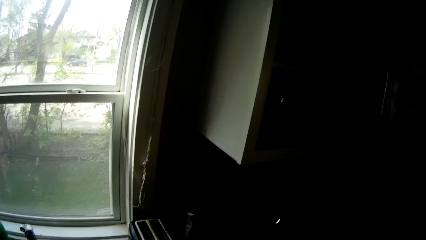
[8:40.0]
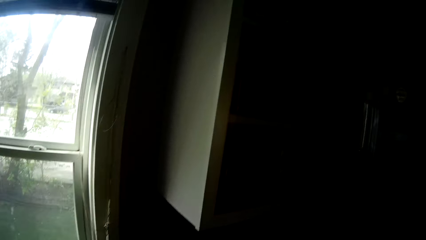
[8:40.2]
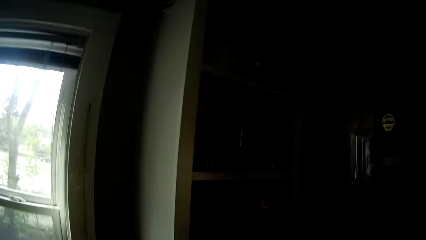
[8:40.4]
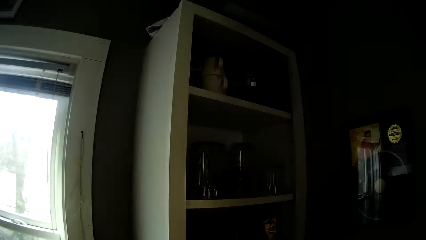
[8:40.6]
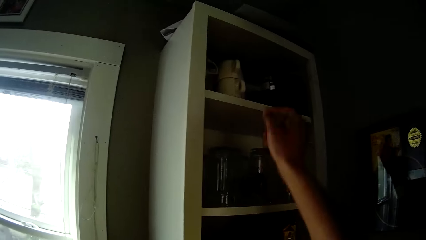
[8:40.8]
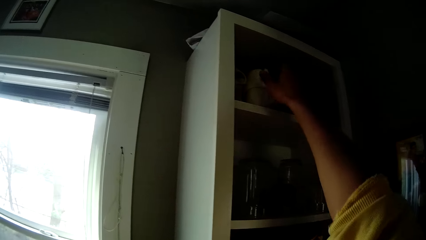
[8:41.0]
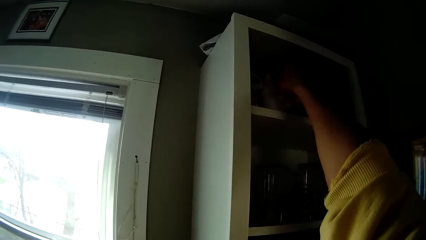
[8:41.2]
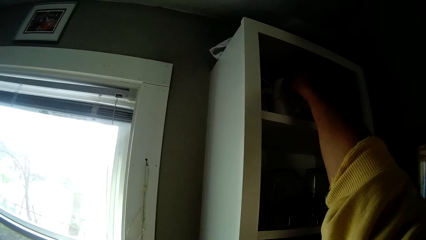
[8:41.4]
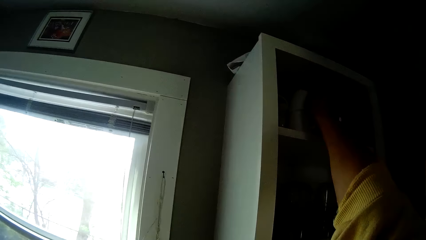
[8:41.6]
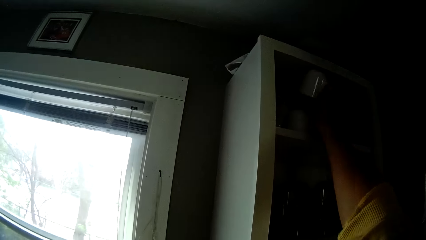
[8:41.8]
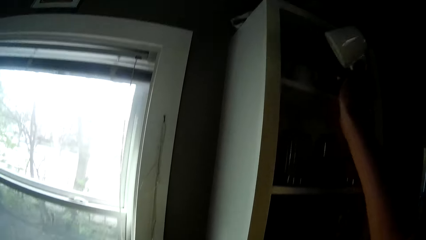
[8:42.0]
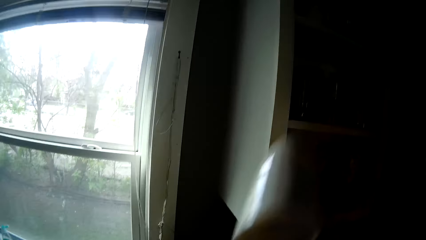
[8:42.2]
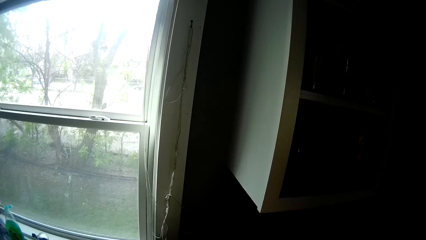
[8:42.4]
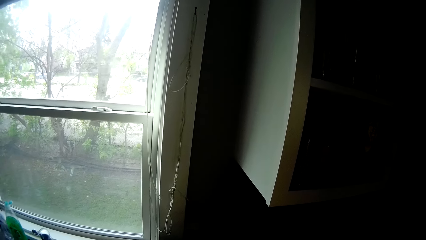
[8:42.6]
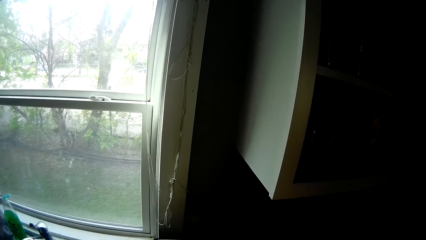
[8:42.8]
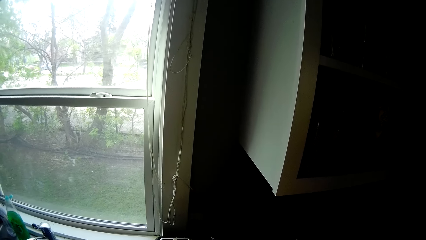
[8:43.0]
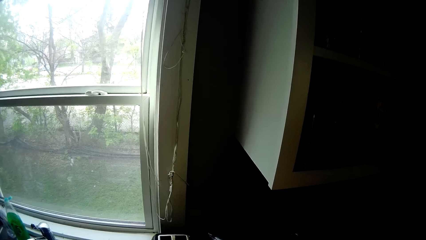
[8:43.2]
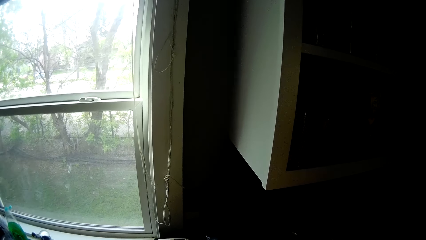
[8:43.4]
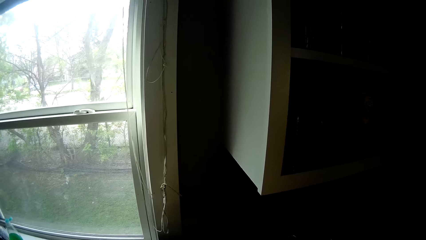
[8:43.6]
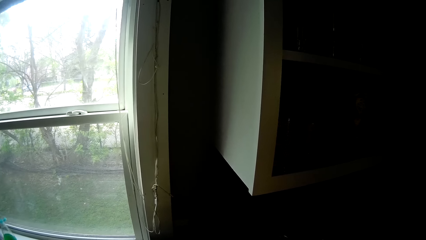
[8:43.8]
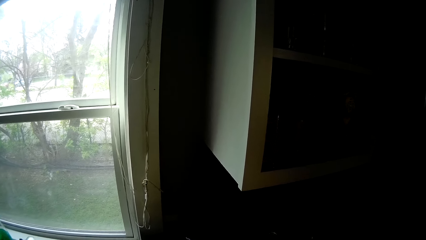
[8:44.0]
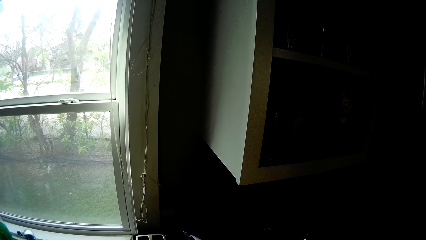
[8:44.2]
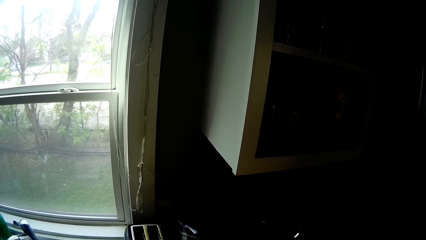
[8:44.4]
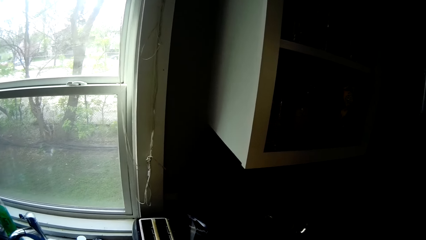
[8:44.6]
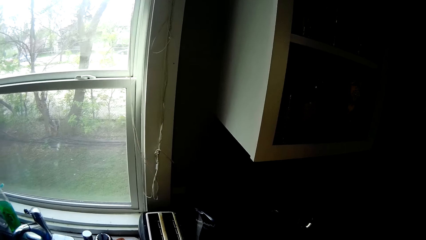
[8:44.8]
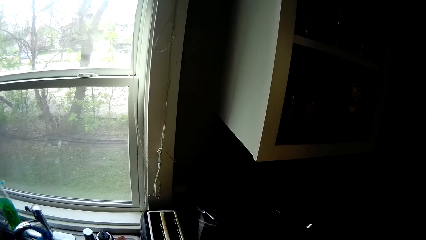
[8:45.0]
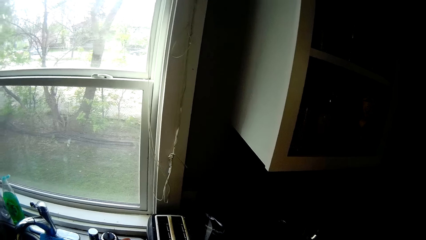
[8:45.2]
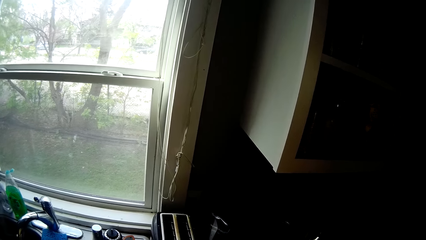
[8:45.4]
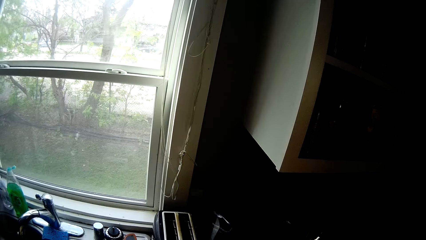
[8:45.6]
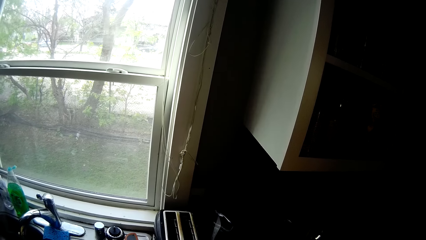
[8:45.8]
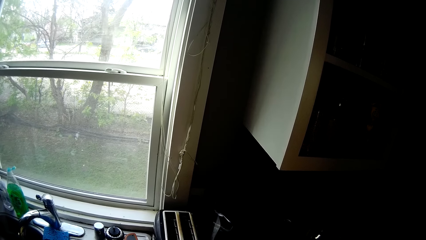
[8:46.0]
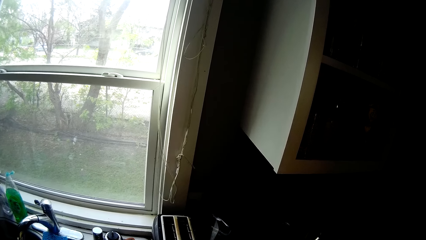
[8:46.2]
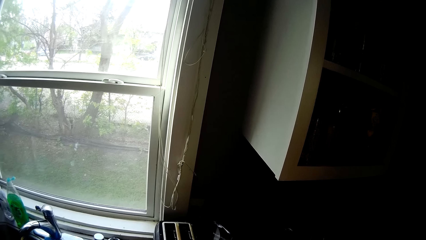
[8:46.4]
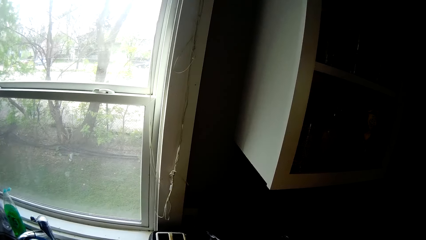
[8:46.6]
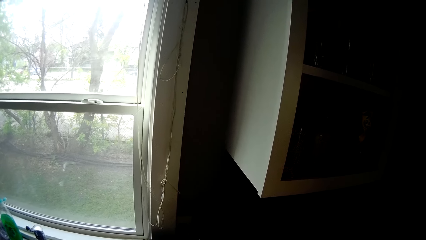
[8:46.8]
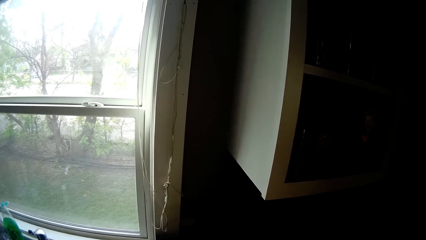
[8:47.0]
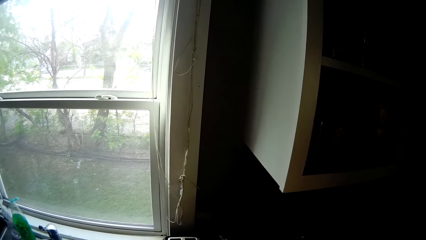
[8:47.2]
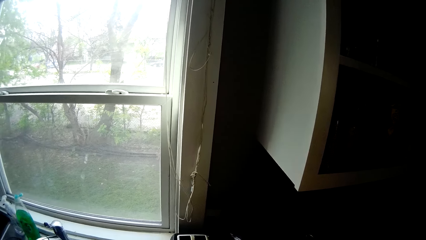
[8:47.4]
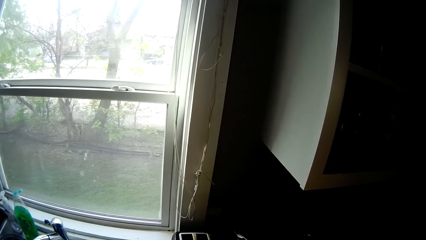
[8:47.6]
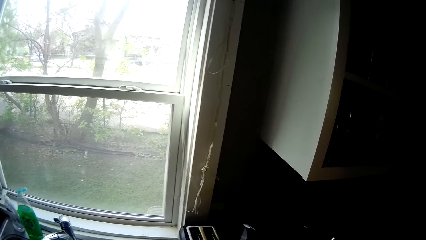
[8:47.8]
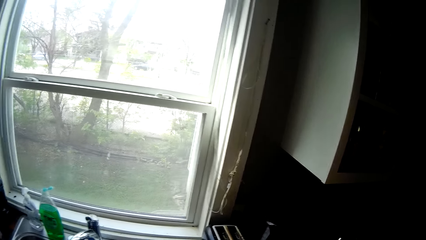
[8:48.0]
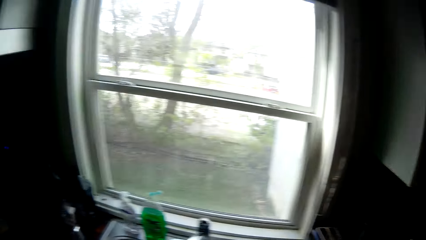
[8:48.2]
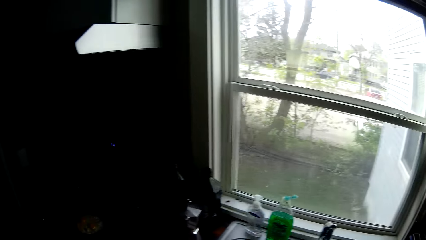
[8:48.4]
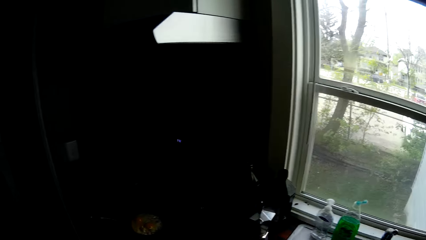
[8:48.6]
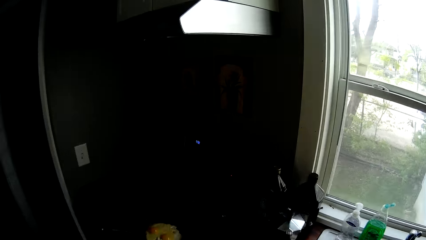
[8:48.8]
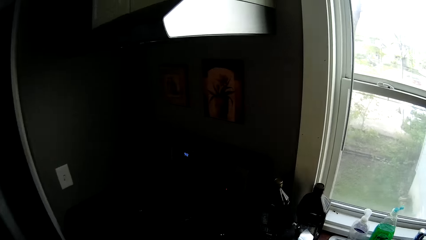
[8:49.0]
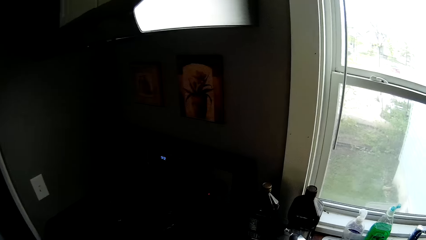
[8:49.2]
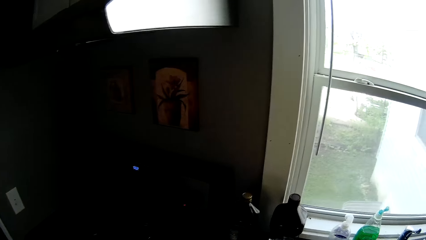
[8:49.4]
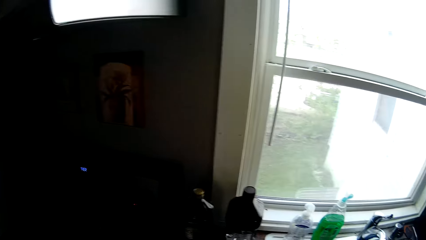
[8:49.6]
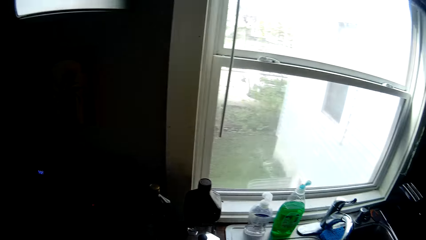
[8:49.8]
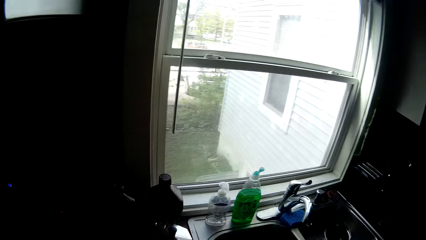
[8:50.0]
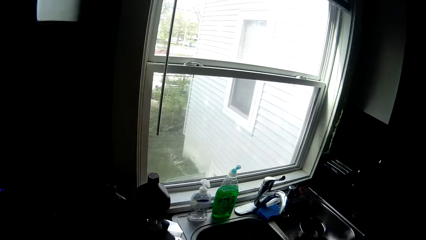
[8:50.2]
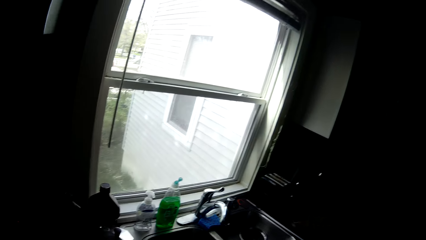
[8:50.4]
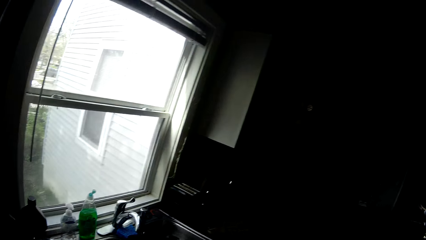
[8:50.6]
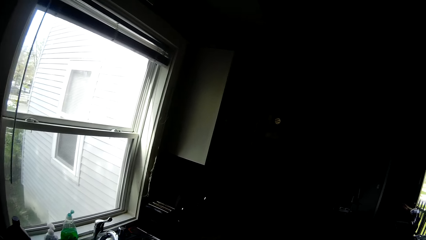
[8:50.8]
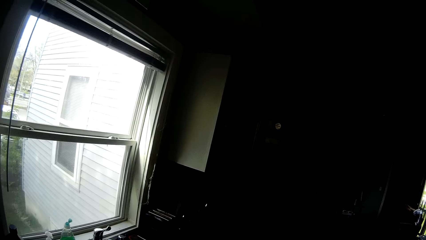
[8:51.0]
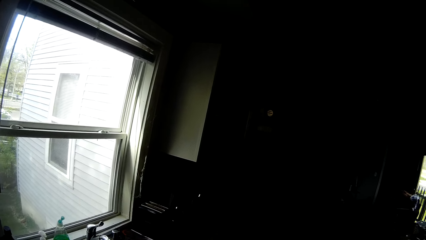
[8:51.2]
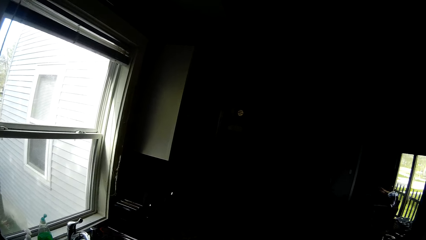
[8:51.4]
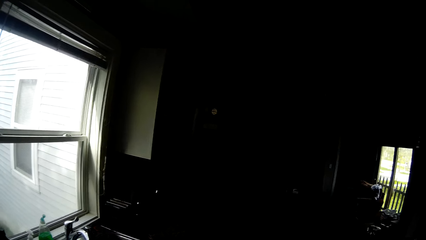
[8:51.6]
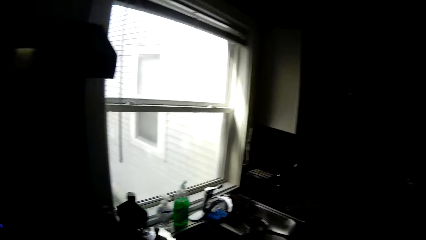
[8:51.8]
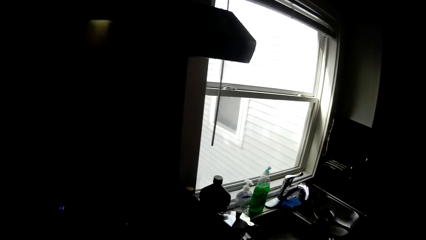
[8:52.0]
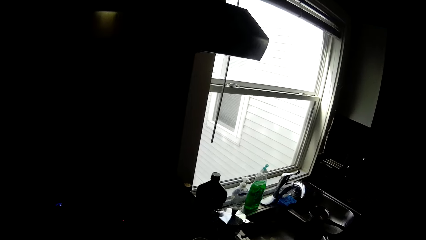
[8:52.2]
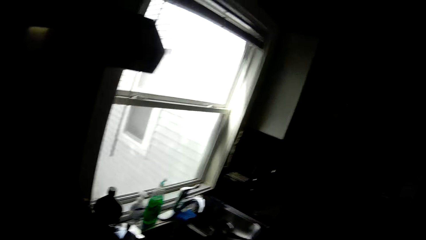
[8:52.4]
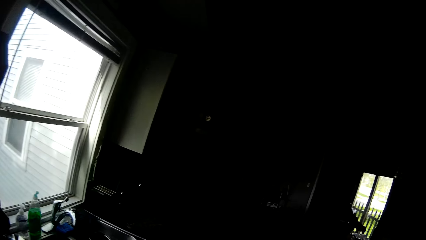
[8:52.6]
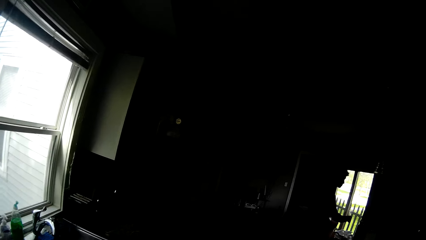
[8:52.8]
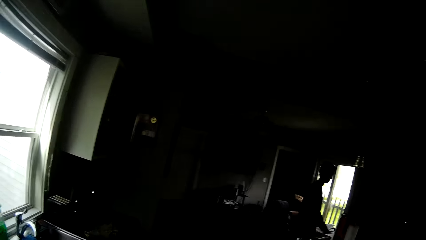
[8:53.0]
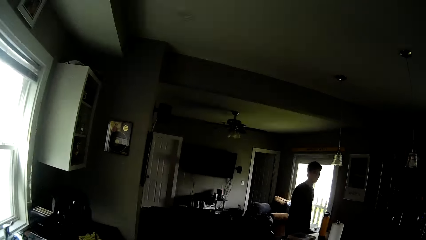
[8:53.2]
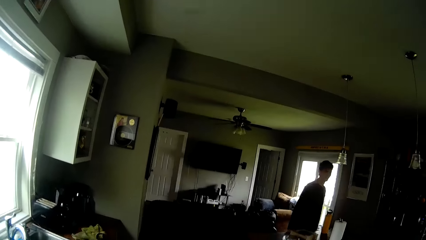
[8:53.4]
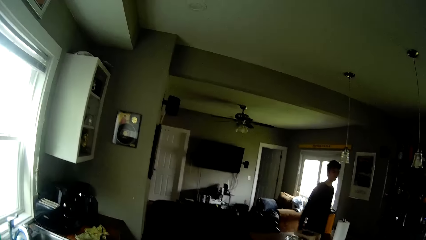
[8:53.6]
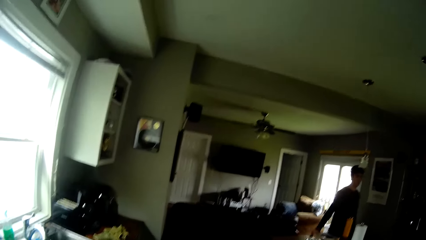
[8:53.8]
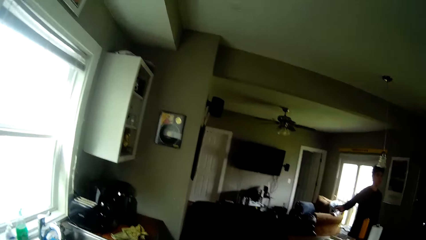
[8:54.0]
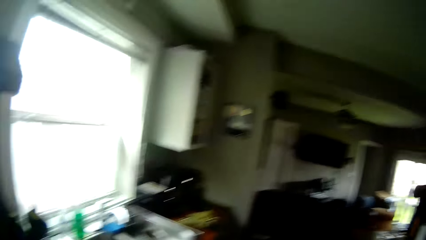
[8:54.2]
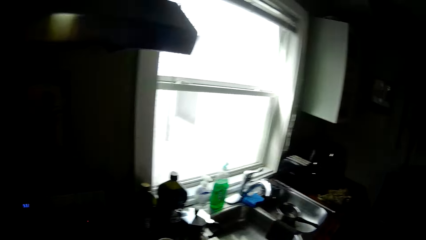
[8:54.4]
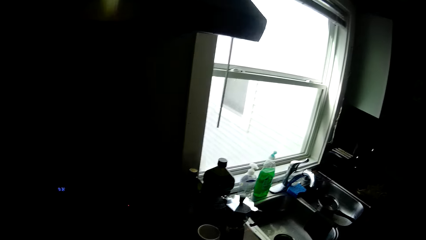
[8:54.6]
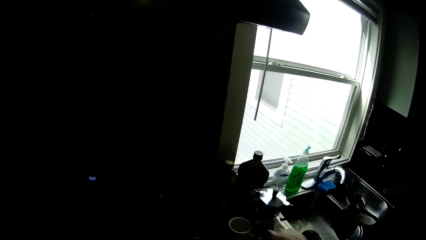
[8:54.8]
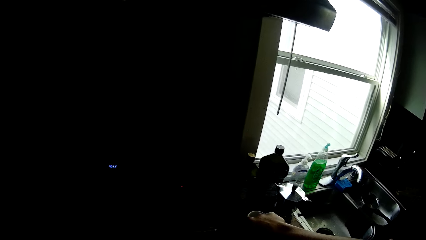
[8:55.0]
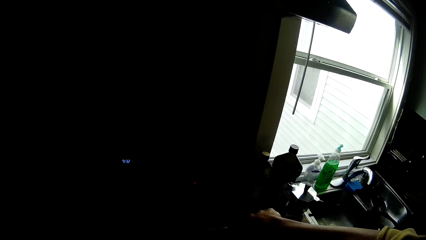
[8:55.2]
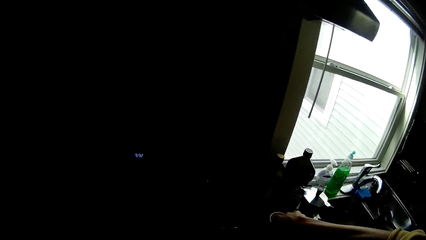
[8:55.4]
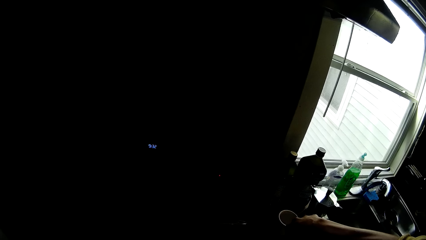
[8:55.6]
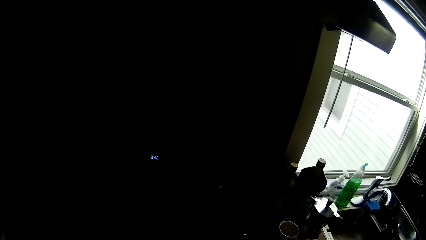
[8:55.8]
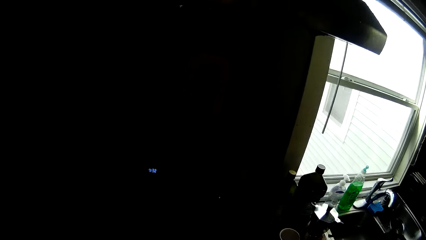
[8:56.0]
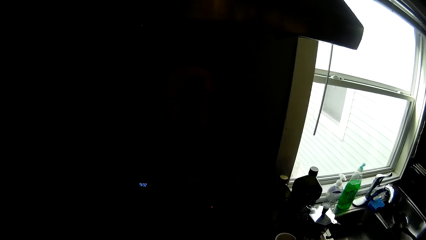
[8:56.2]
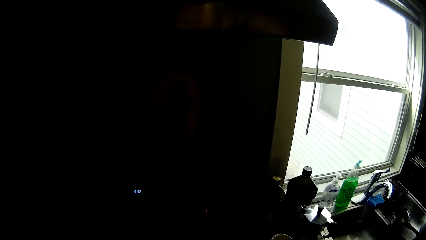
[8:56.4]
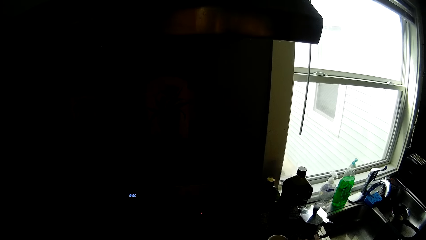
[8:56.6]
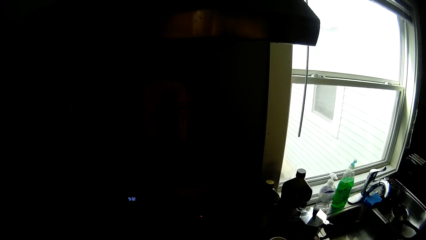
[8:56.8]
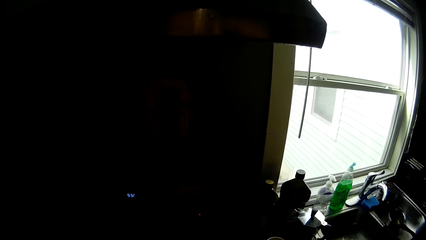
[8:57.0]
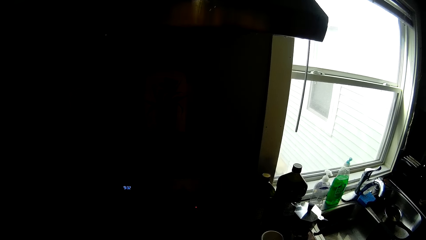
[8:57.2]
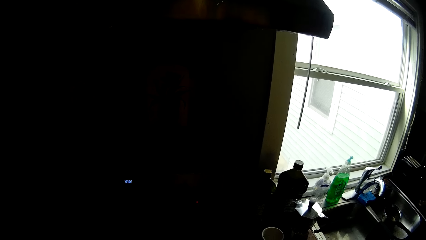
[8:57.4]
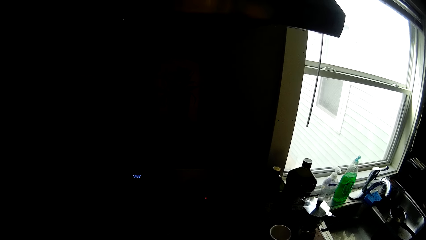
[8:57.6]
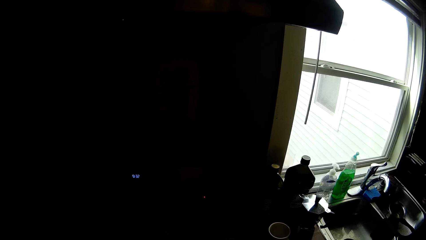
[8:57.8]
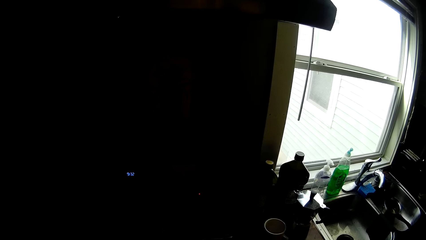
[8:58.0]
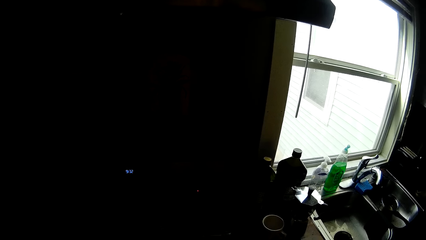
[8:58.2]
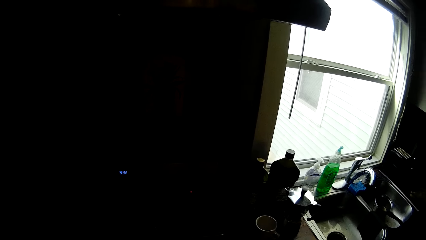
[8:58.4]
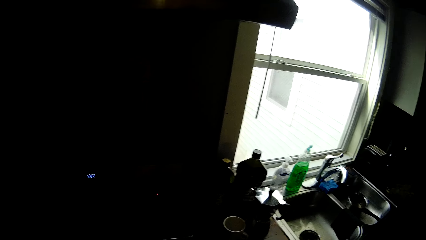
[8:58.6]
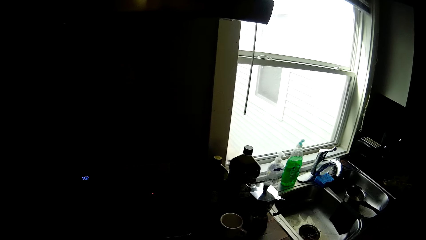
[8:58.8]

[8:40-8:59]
The camera wearer picks a cup from a kitchen cabinet with his right hand. He drops the cup on the countertop. He converses with a man. He looks around the kitchen. He dips his right hand in the cup on the slab. He picks something from the cup.
